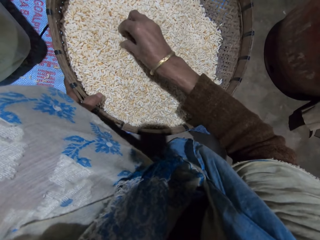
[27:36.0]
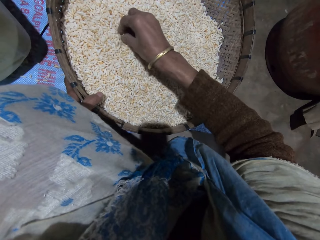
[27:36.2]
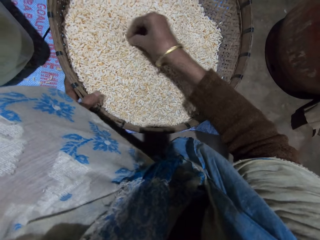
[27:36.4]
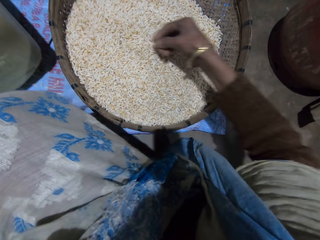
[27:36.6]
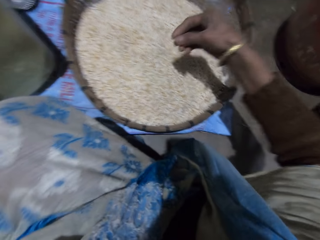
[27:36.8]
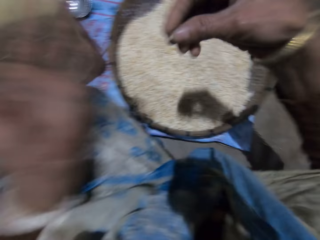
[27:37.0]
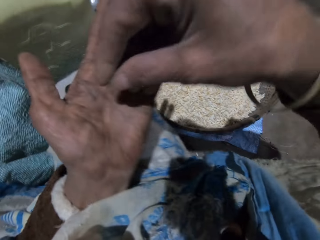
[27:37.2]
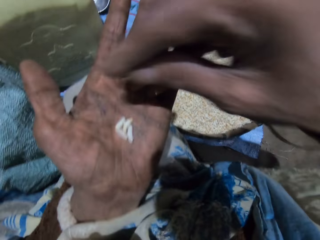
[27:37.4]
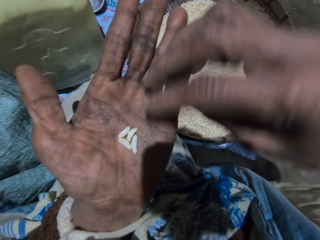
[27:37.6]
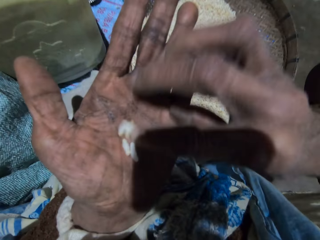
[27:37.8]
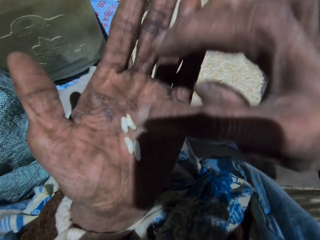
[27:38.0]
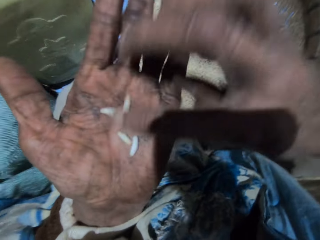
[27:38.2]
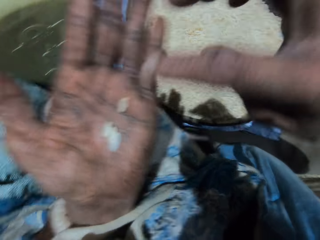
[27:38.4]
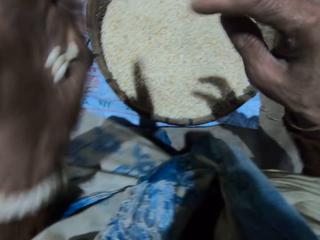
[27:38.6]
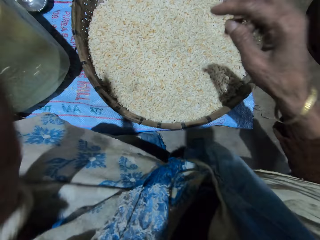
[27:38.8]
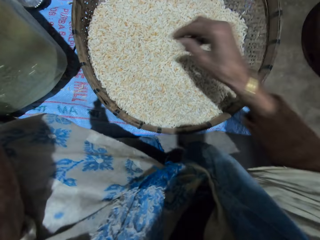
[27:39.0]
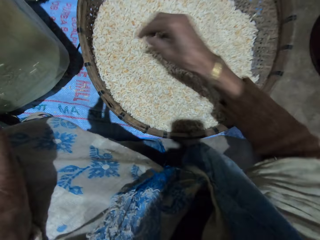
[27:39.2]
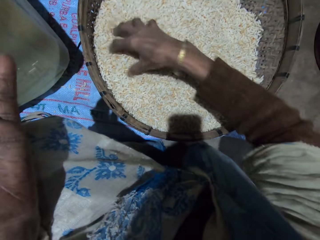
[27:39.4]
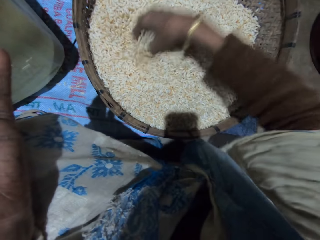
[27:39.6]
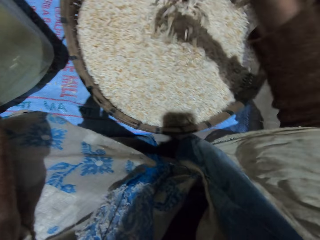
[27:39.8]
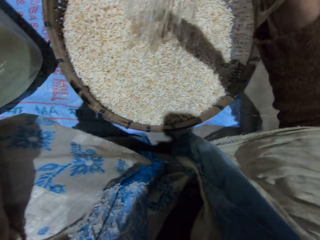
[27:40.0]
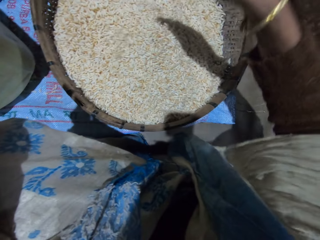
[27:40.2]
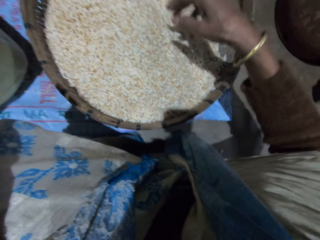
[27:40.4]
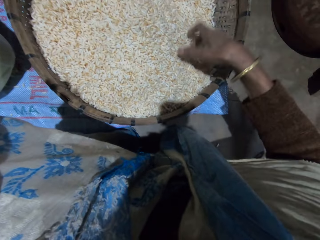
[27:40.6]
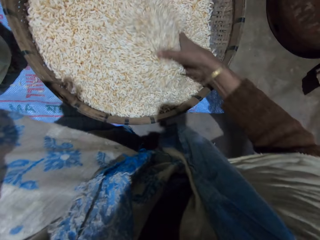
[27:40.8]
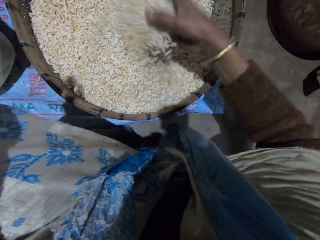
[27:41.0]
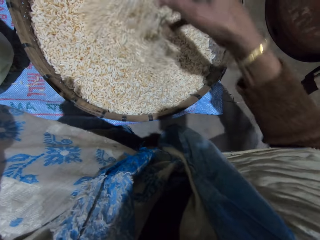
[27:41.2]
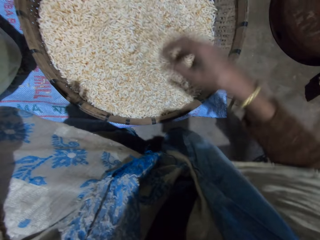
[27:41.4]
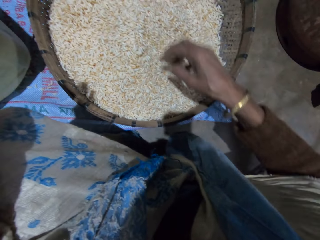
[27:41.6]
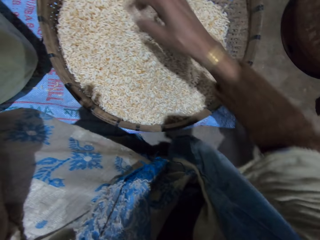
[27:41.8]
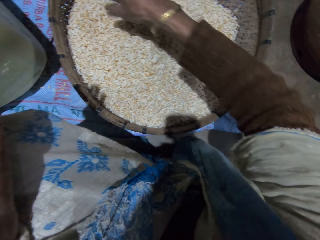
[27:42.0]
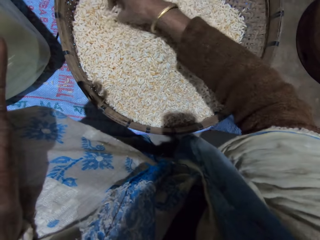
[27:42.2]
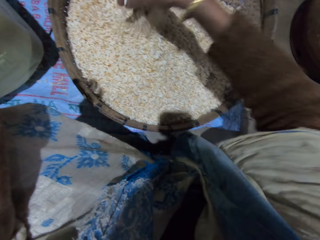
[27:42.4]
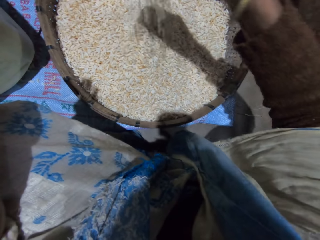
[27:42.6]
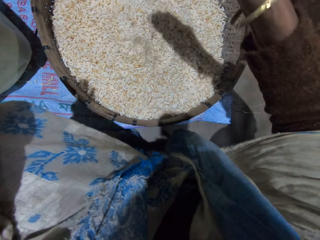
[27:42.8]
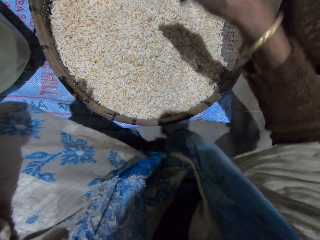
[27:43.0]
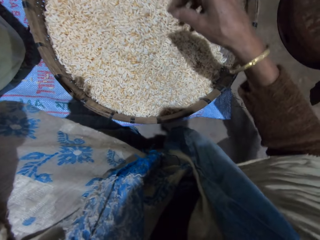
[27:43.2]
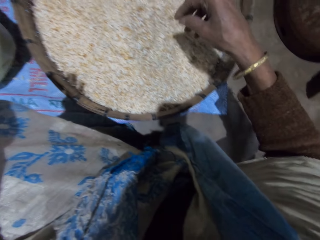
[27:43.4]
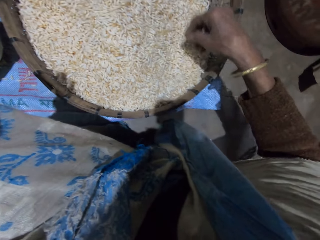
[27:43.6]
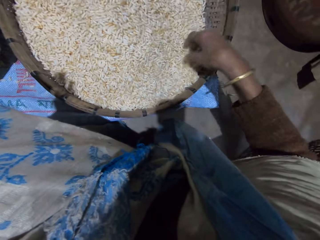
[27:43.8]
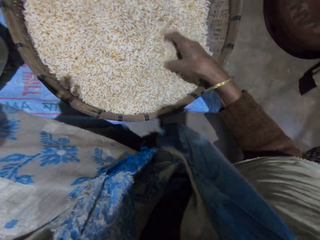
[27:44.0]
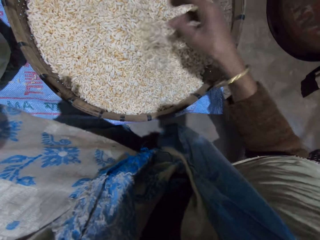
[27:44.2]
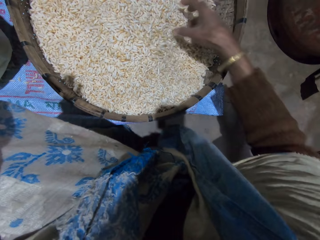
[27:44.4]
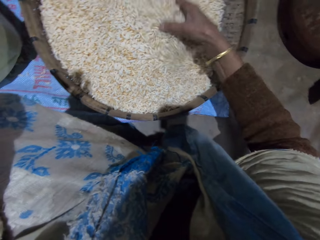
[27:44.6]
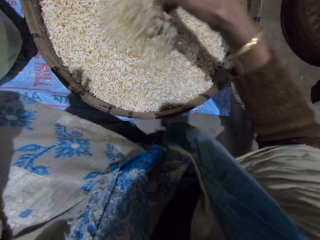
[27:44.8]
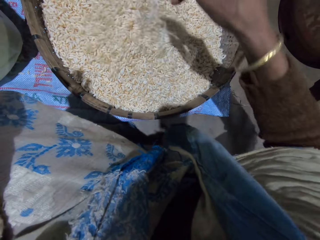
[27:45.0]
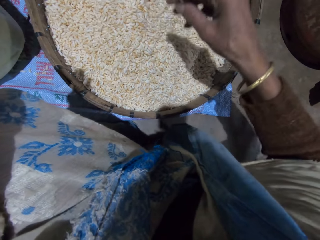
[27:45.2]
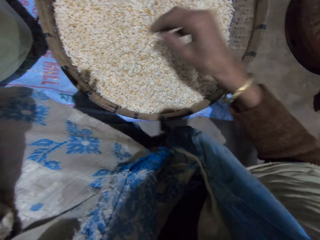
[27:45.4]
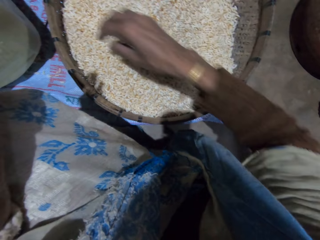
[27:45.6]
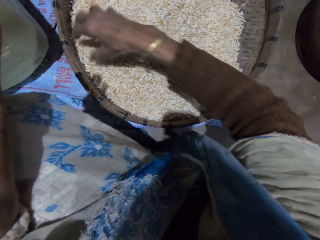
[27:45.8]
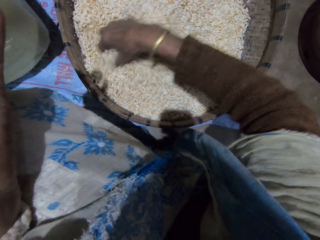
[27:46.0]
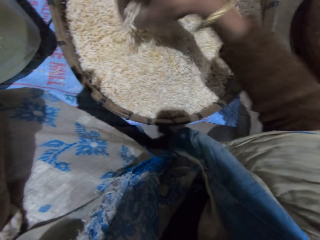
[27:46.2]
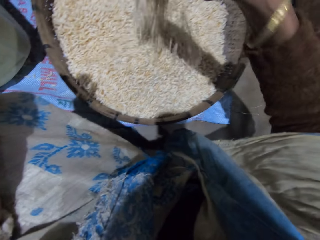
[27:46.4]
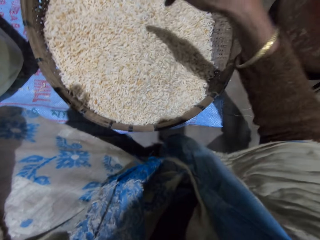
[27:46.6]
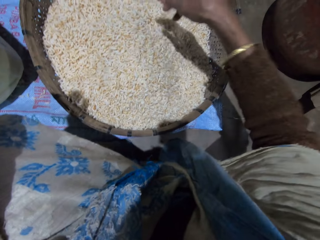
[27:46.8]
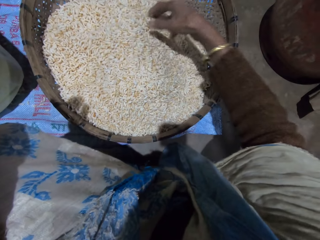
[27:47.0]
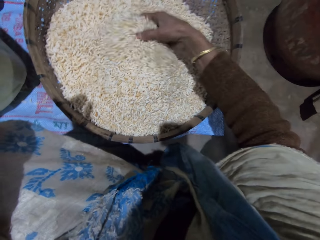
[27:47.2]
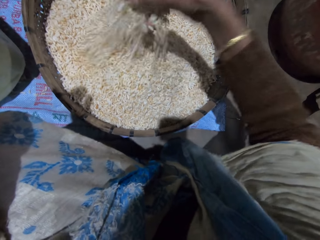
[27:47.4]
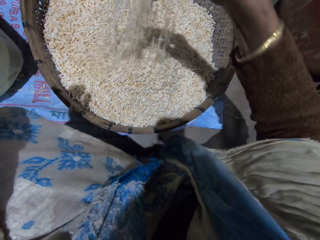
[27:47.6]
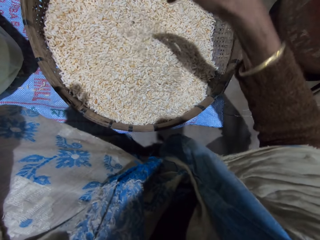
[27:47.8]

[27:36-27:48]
The camera wearer picks up grains or rice with her right hand. She drops the grains on her left palm. She checks the grains. She pours the rice into the winnowing basket. She mixes the grains in the basket with her right hand.

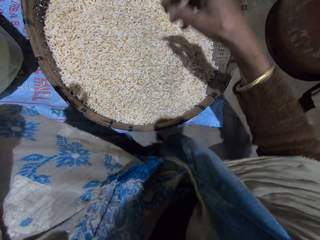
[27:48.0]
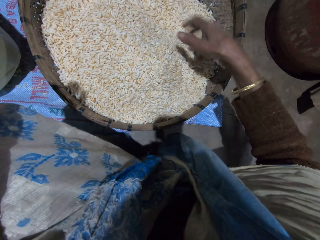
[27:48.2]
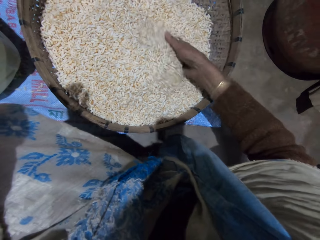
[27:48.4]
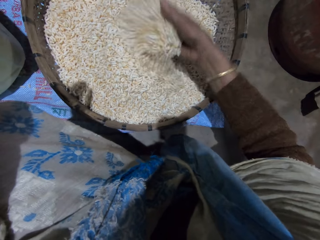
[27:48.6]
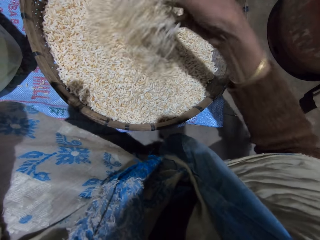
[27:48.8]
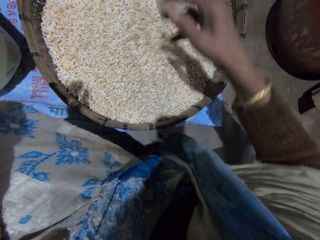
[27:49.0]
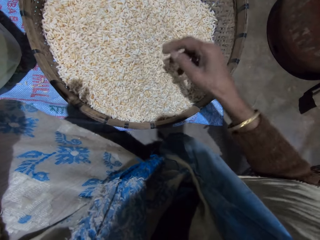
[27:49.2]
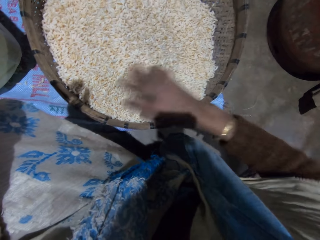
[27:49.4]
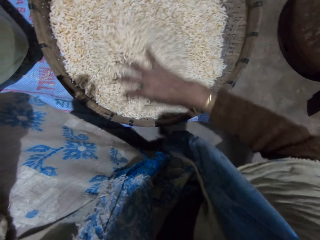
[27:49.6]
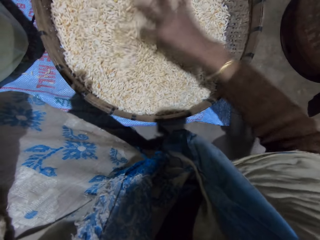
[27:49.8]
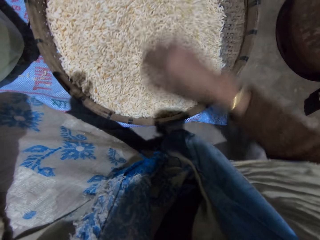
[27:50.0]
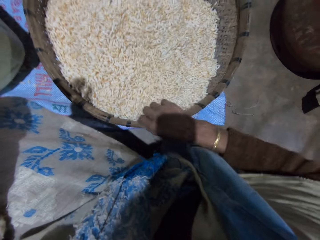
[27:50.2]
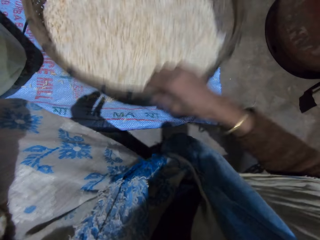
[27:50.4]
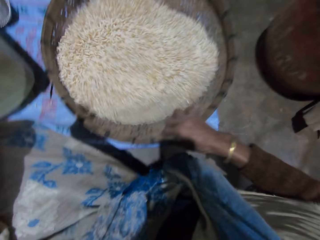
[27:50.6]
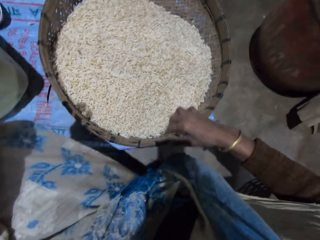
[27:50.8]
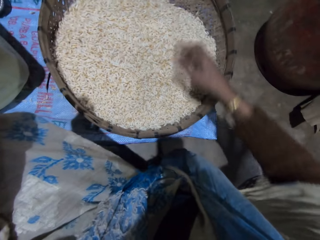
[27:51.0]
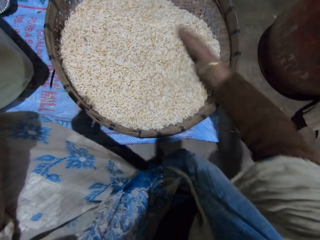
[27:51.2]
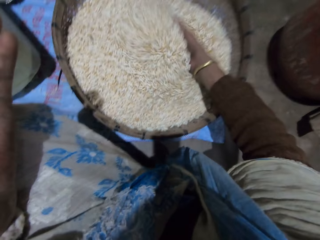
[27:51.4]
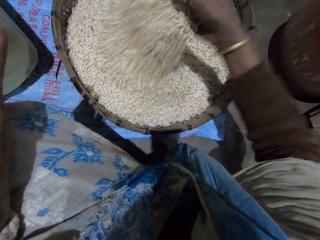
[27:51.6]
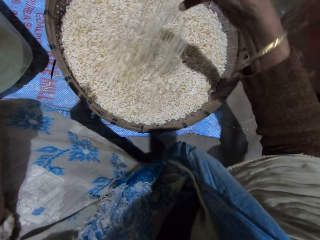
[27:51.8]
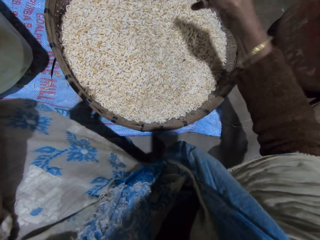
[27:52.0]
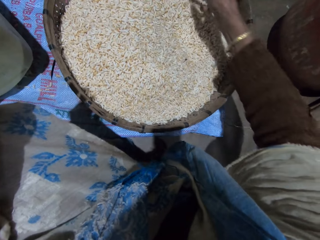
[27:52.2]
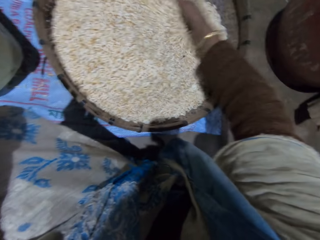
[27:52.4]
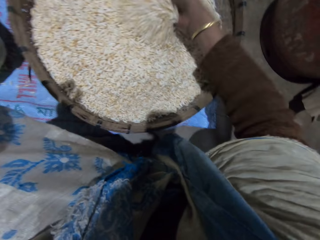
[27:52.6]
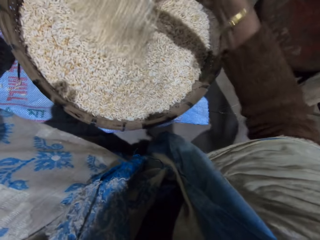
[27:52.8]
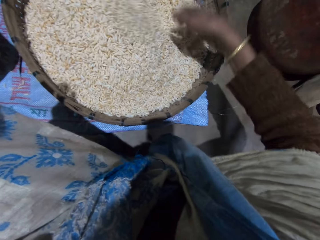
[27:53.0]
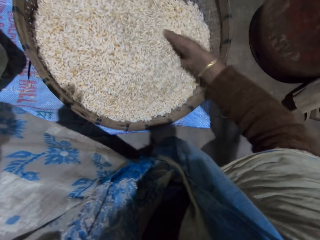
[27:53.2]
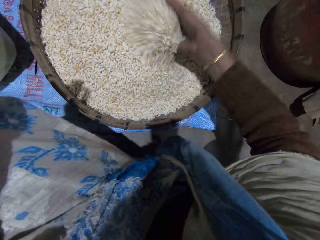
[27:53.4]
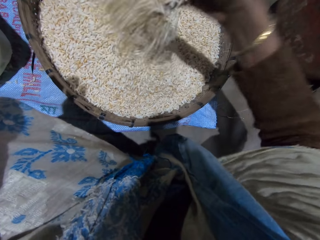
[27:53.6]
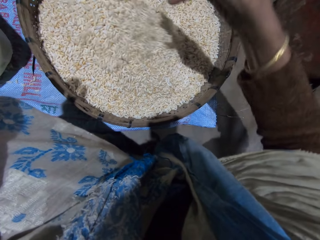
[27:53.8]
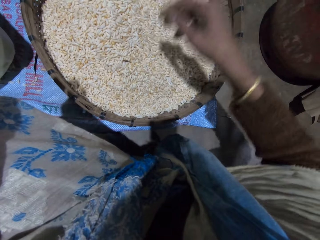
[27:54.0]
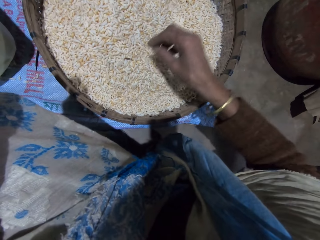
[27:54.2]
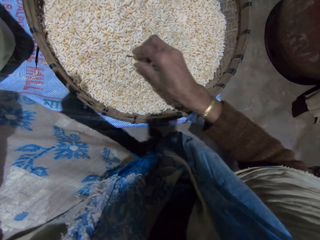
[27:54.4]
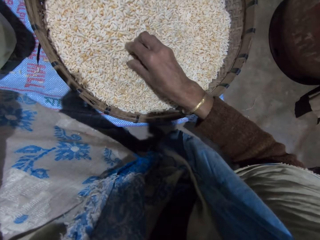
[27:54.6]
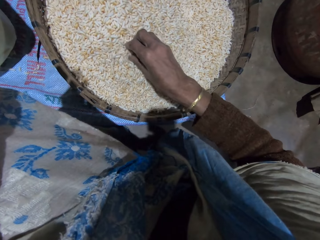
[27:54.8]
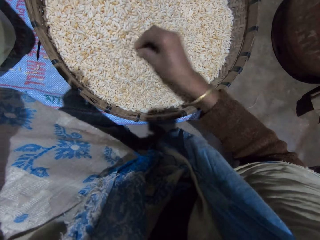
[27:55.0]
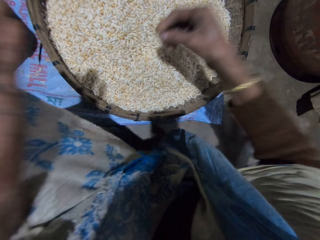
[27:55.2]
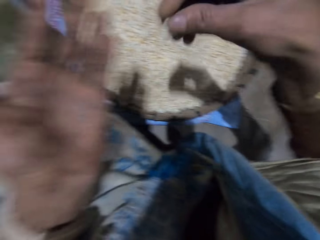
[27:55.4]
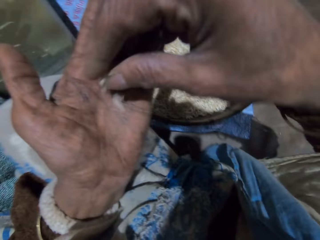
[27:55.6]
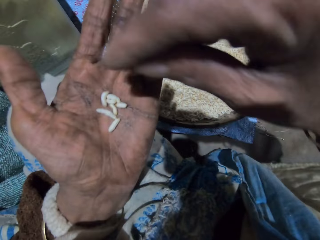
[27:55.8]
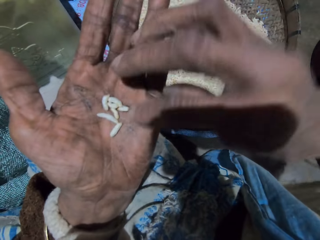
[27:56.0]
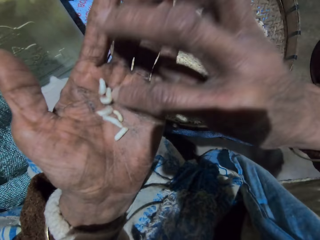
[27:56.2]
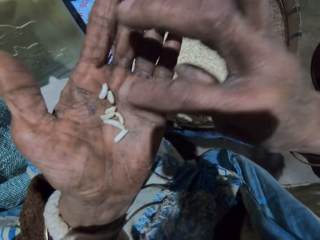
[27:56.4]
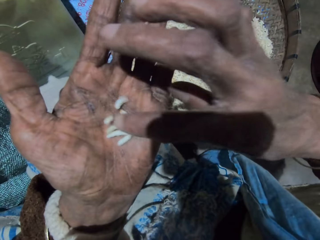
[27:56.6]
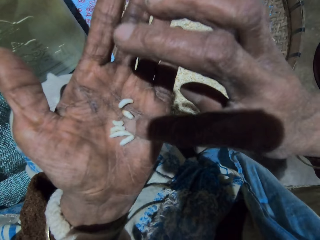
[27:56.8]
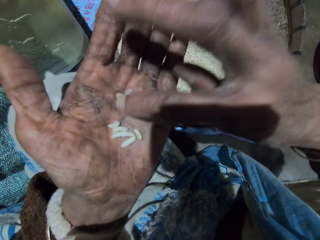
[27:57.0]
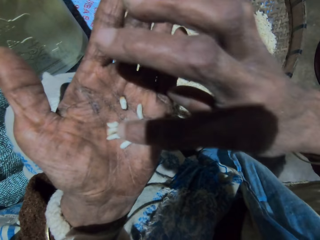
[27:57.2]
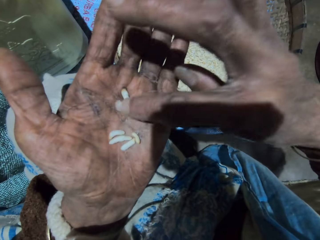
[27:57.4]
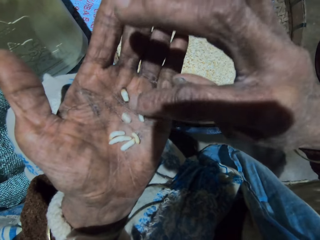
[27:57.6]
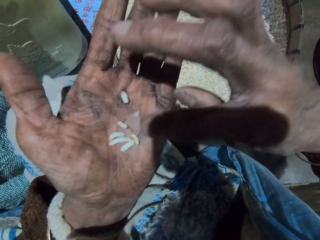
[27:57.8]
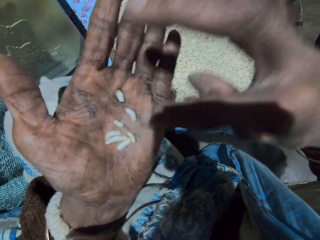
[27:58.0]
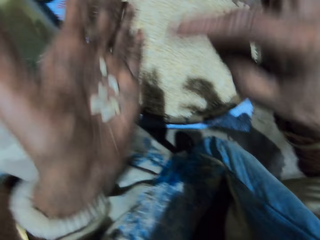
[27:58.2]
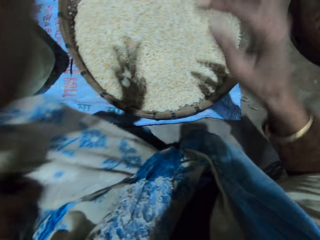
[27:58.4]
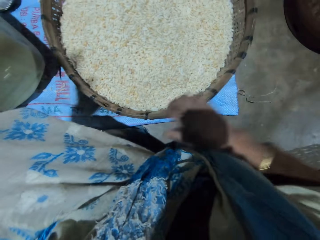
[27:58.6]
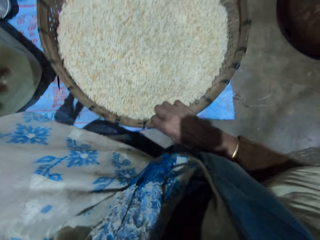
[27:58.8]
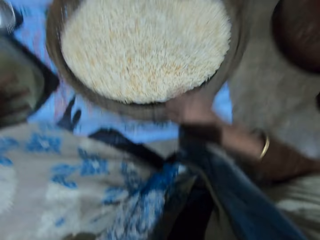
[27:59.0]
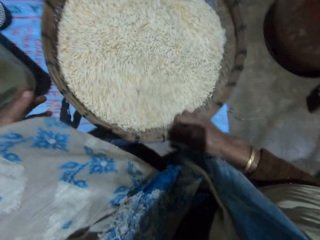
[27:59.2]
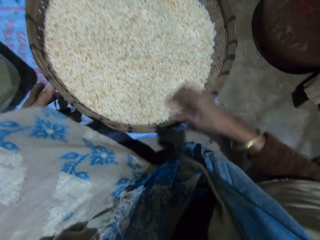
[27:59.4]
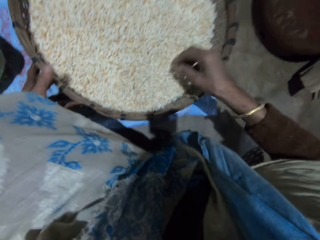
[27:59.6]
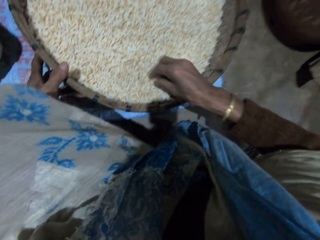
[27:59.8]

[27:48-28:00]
The camera wearer shakes the basket with her right hand. She adjusts the winnowing basket. She mixes grains in the basket with her right hand. She picks up grains with her right hand. She drops the grains on her left palm. She checks the grains. She pours the grains in the basket. She adjusts the winnowing basket. She shakes the basket with her right hand.
